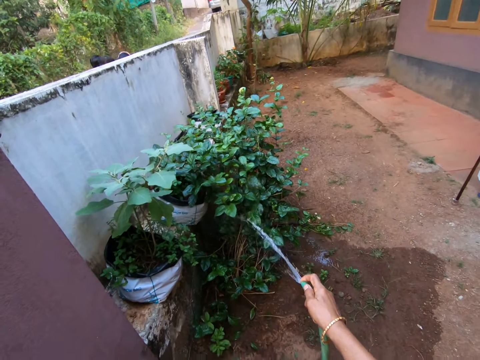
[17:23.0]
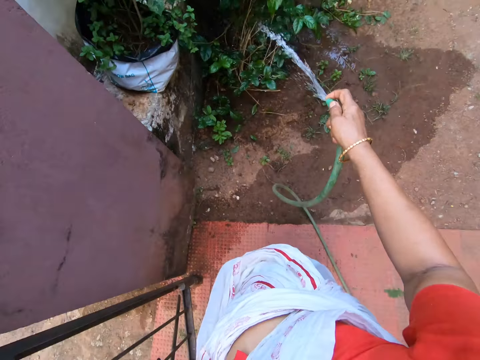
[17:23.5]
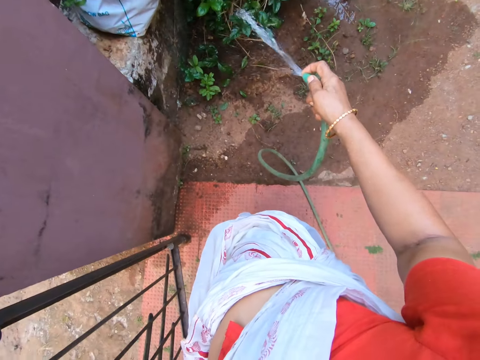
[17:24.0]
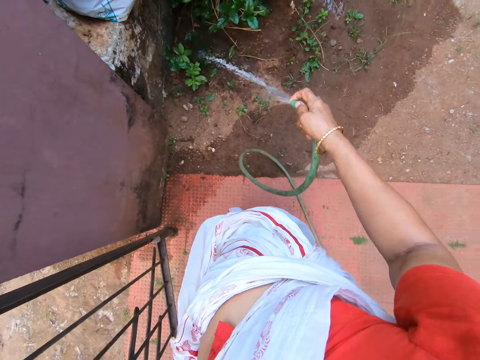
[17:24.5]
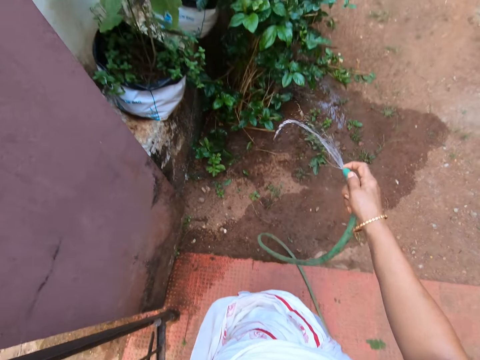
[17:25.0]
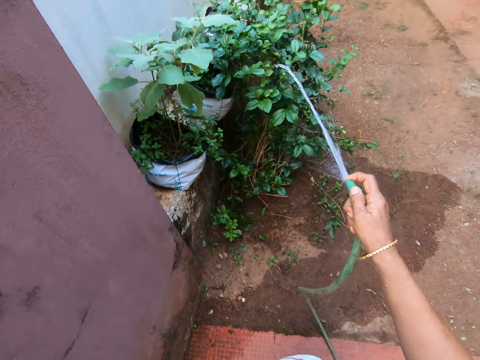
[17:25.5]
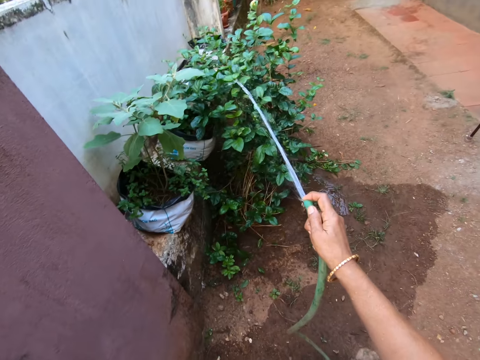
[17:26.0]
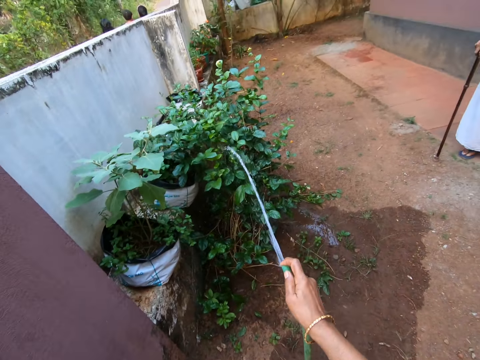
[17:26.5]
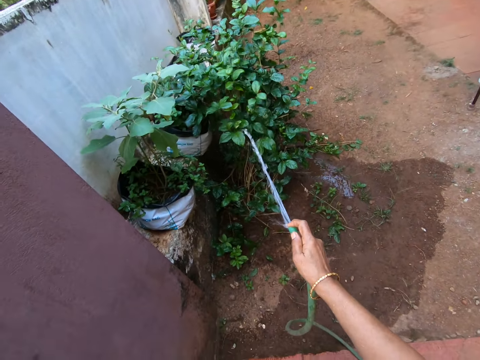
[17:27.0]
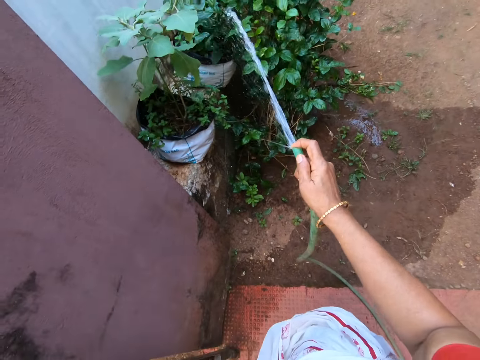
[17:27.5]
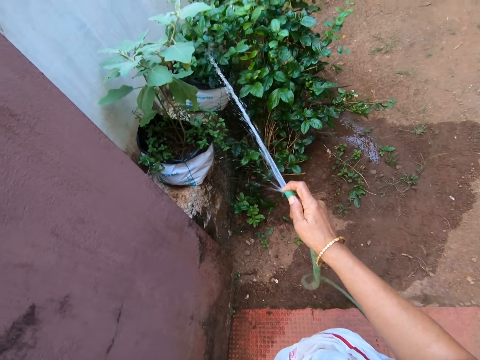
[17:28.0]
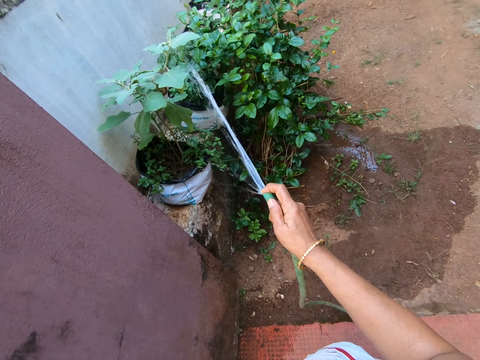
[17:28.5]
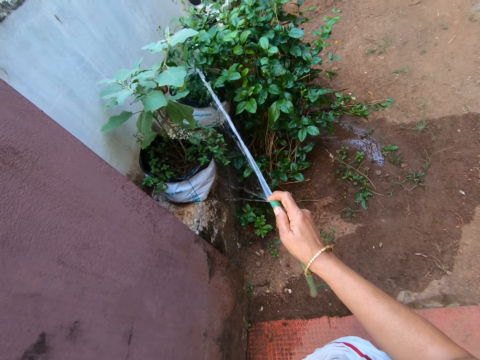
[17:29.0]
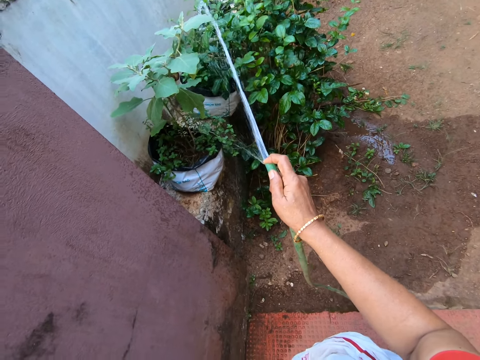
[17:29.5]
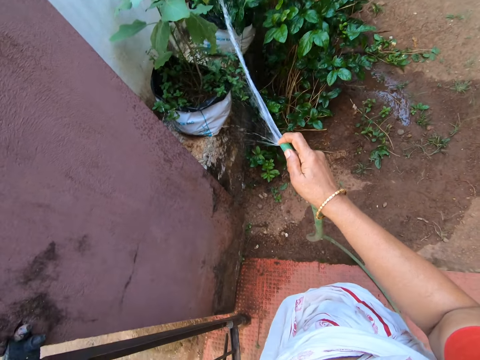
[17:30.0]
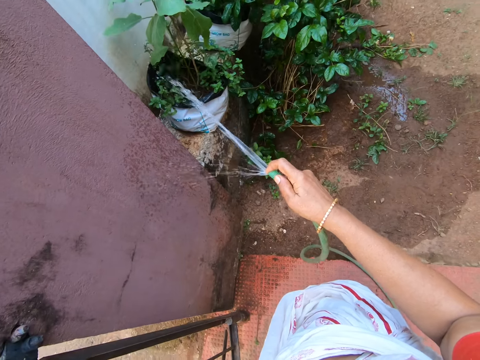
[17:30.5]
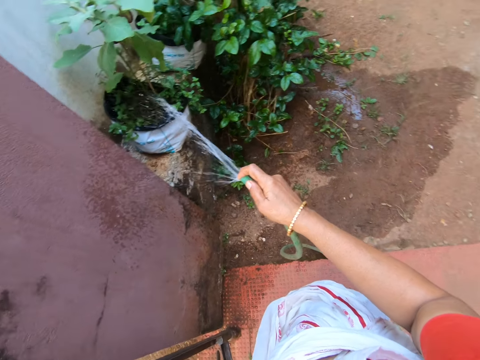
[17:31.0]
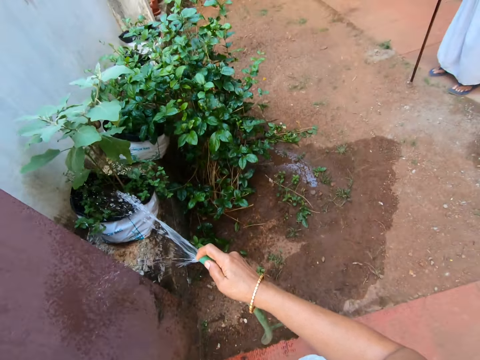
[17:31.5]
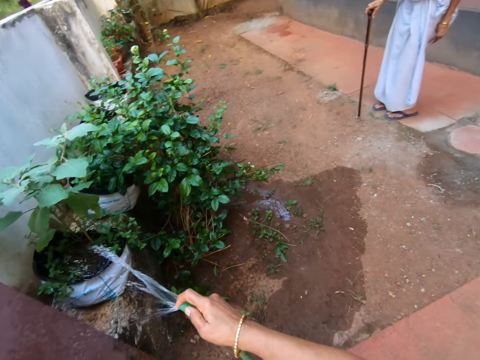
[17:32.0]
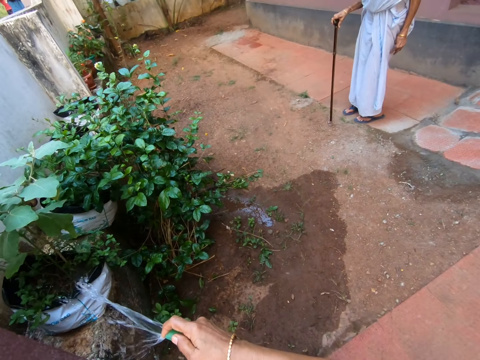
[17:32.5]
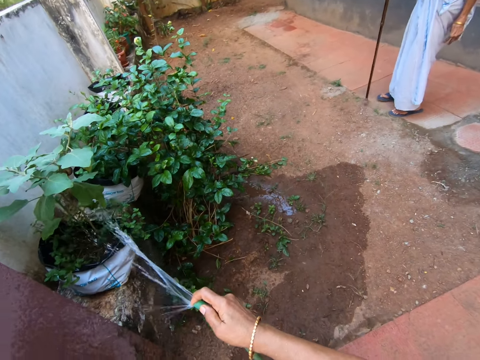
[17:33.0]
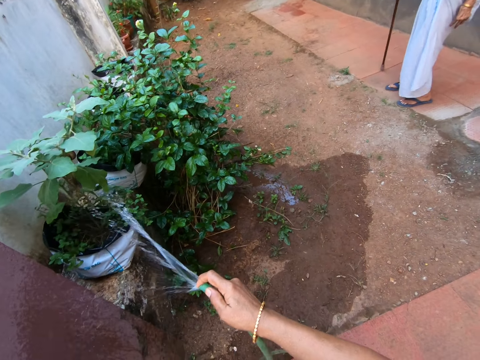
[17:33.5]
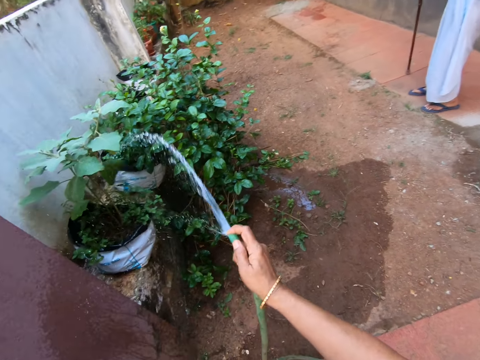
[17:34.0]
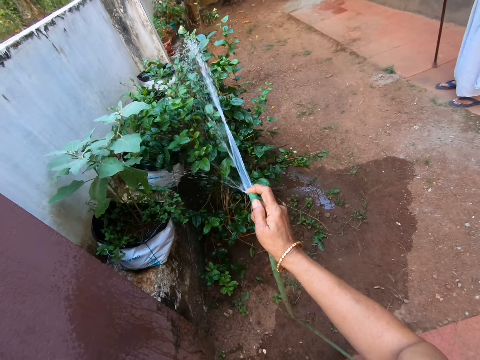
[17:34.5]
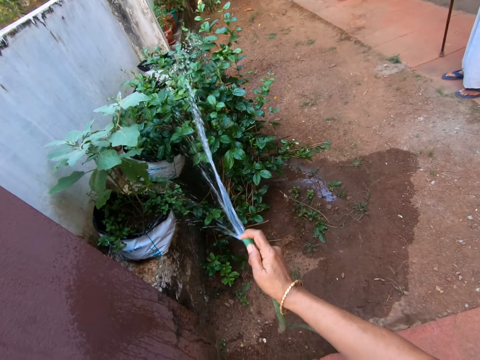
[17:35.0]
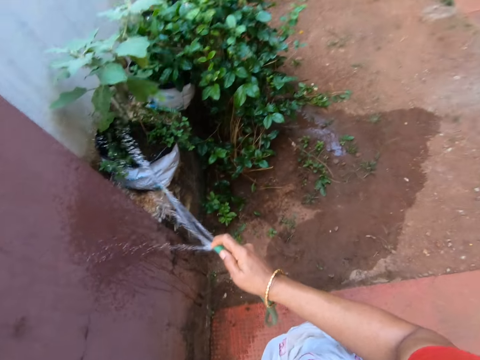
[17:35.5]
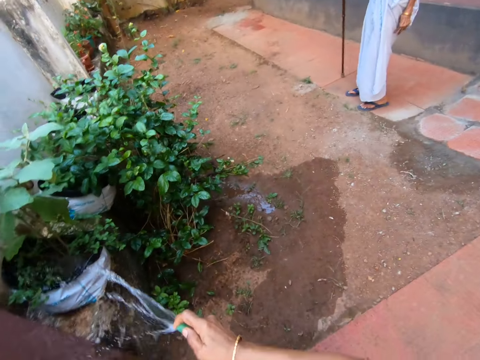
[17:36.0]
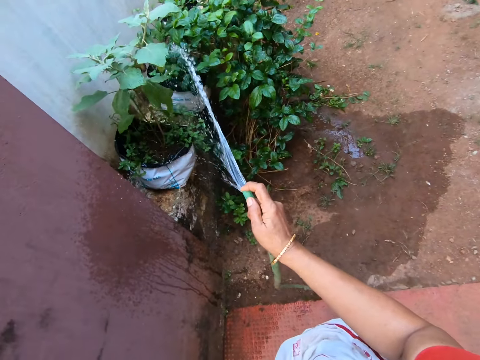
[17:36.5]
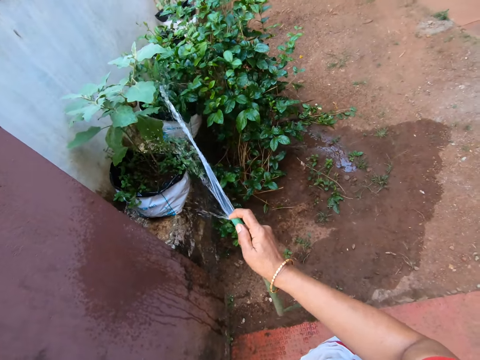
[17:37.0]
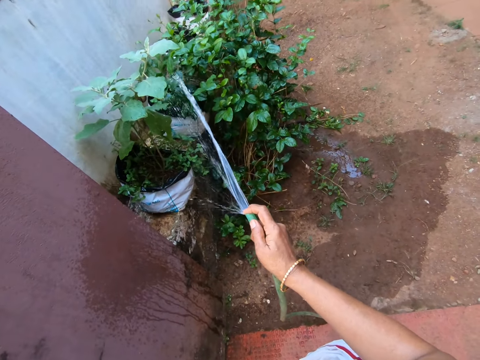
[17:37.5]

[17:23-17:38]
The camera wearer waters the plants in the sacks. They converse with a woman.
